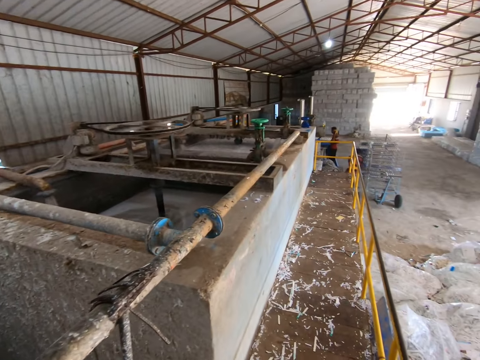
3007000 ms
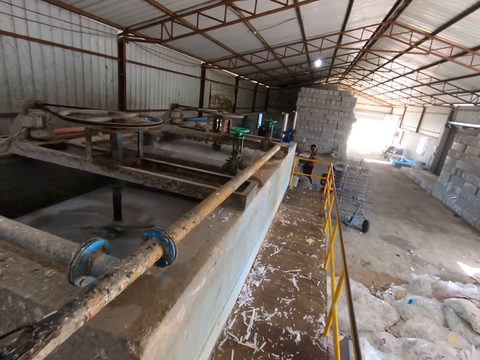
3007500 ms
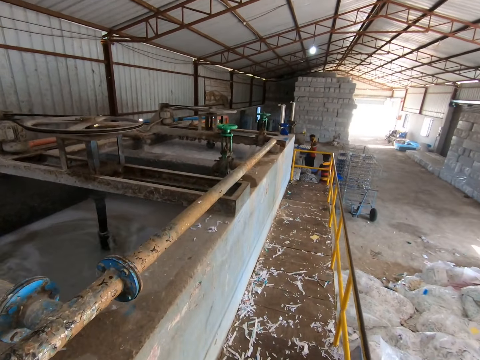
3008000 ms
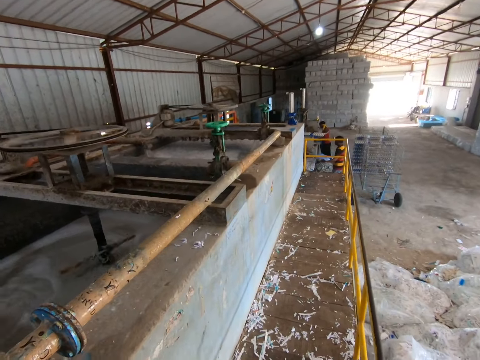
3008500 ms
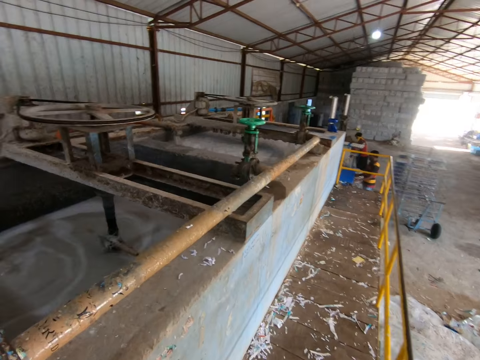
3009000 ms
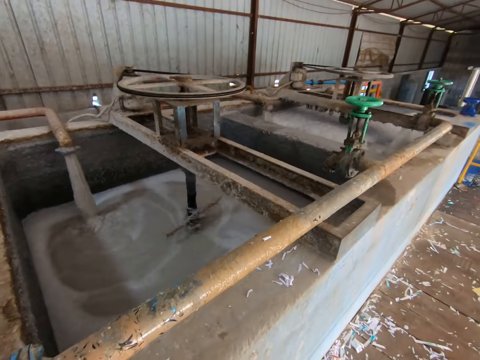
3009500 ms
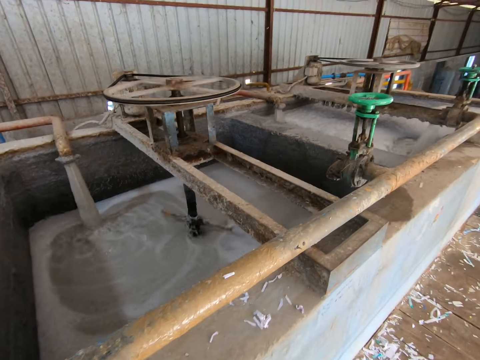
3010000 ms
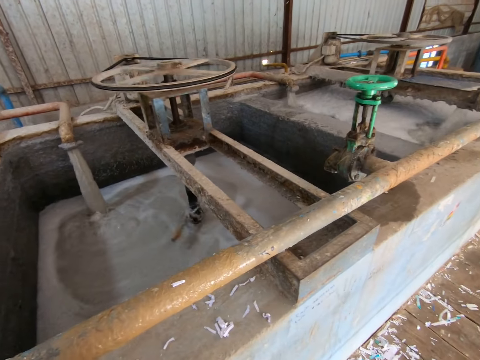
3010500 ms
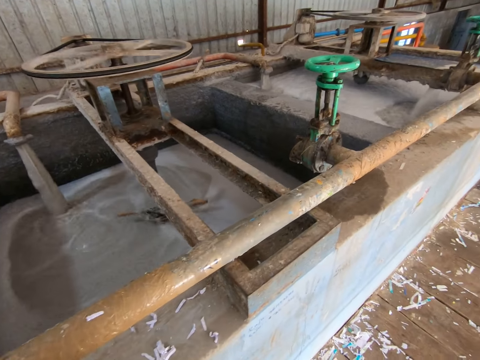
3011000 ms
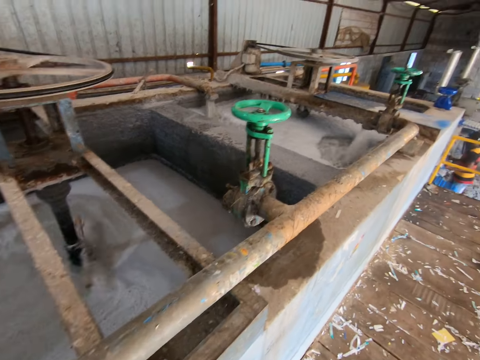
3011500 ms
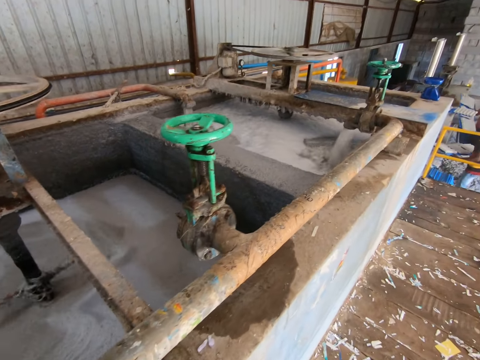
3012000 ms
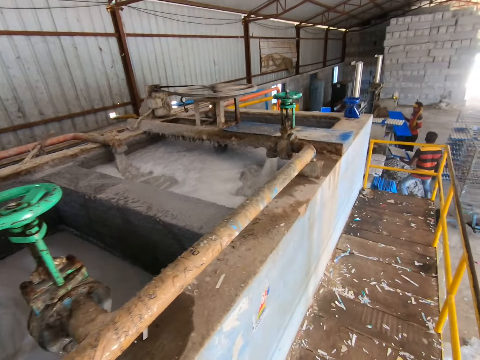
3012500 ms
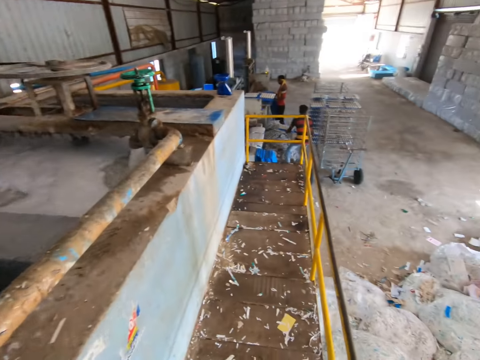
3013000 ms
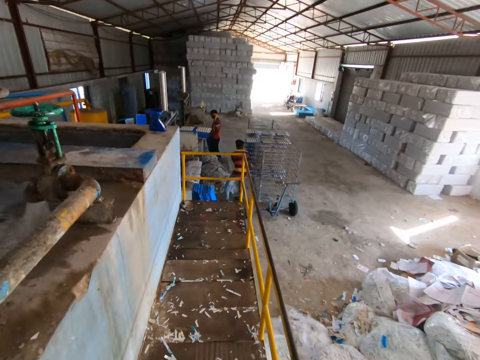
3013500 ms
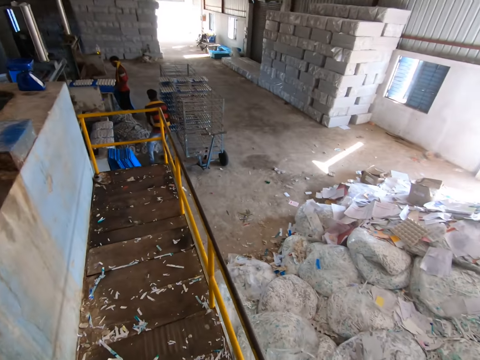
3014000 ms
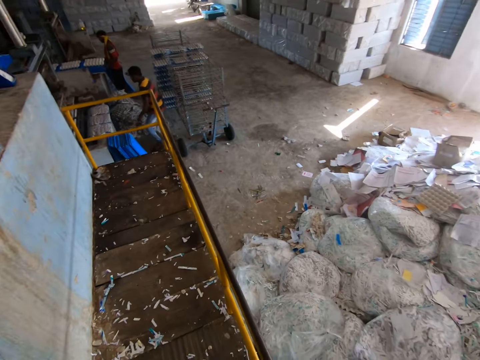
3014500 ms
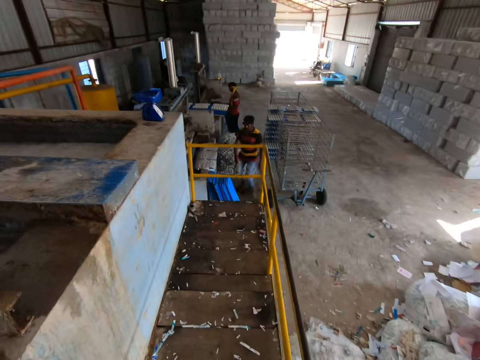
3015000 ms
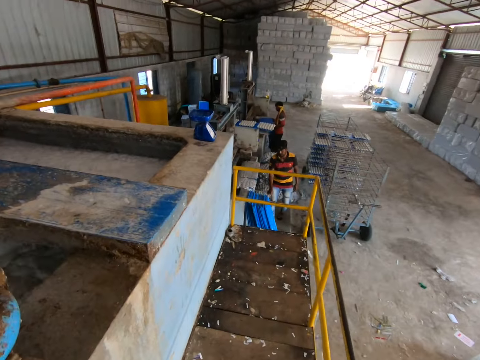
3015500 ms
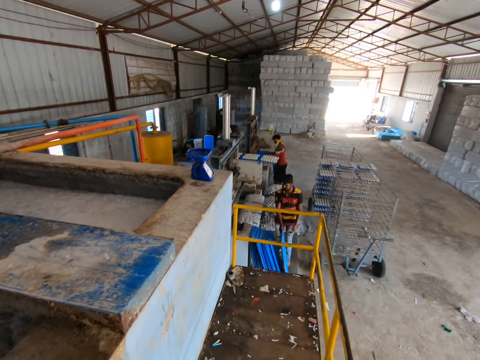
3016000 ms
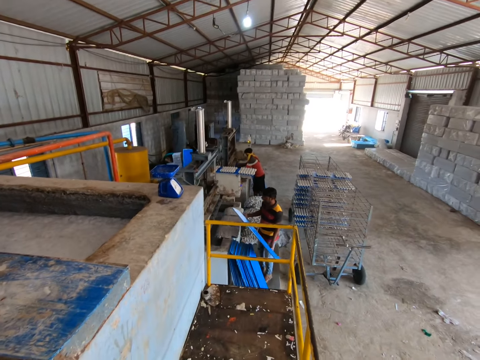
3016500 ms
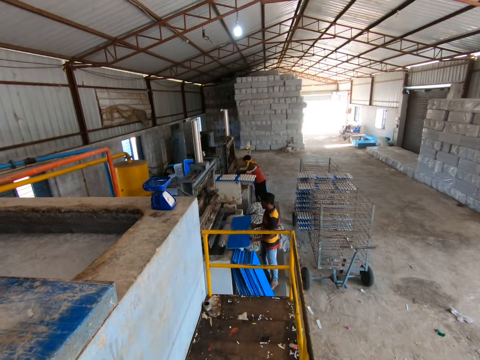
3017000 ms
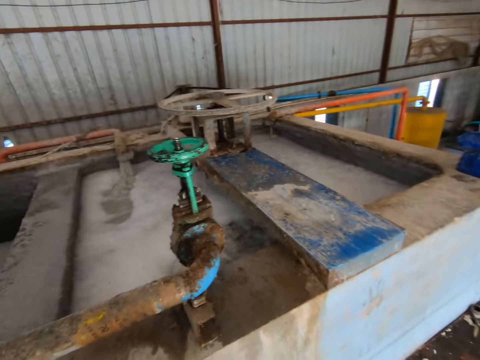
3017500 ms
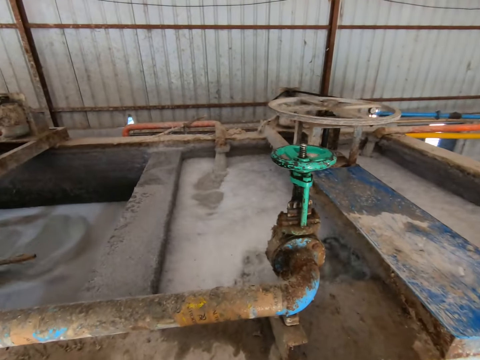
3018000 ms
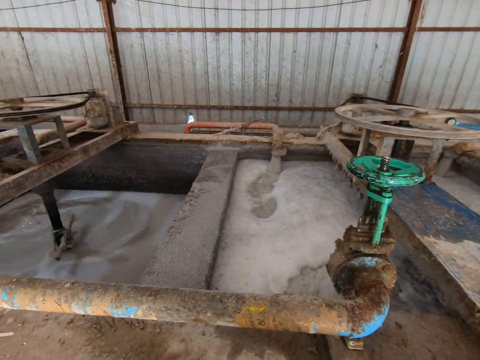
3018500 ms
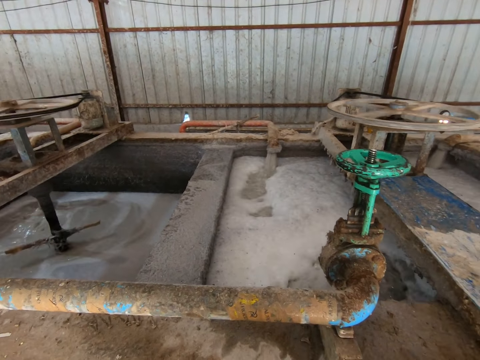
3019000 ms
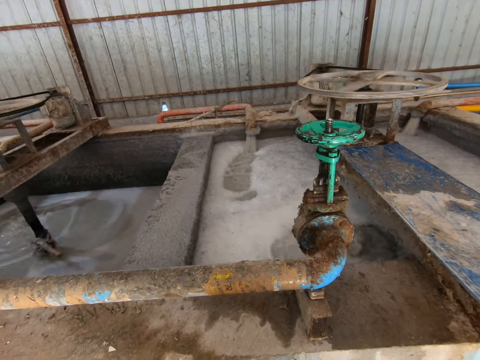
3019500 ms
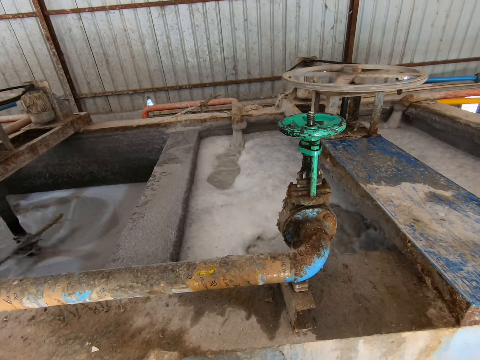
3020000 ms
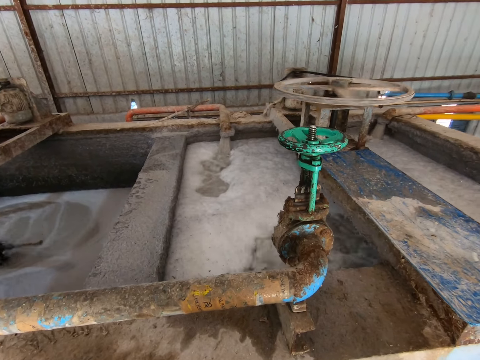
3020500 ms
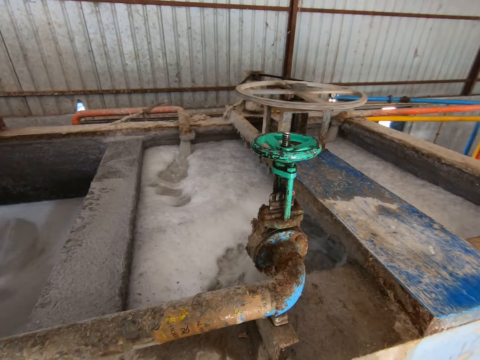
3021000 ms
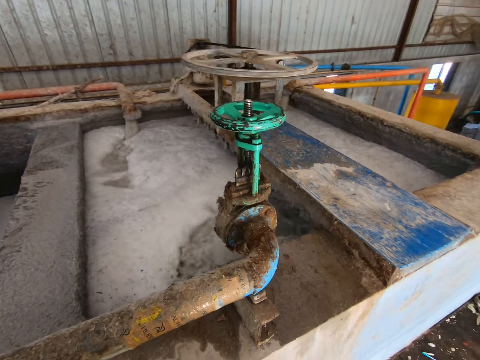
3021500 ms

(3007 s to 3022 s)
A man puts a board in an egg crate making machine with both hands. He puts the board with the egg crates in the shelf with both hands. He picks a board from the ground with his right hand. He puts the board in the egg crate making machine with both hands.

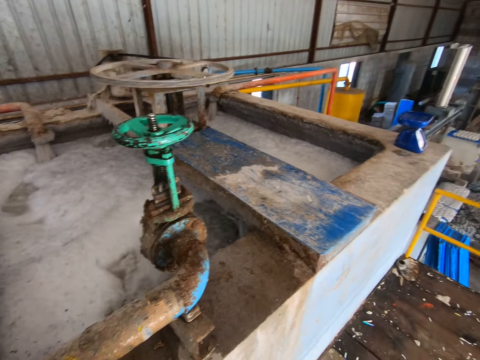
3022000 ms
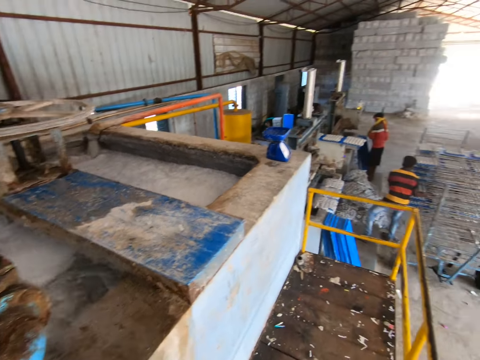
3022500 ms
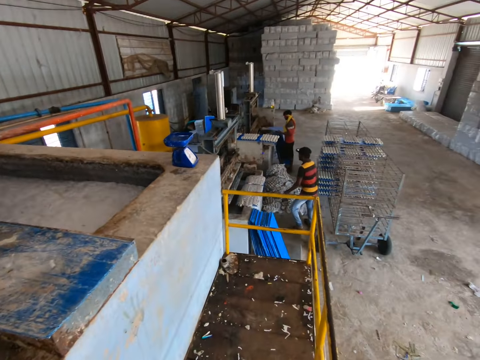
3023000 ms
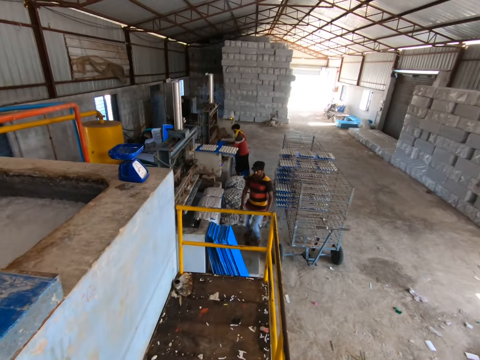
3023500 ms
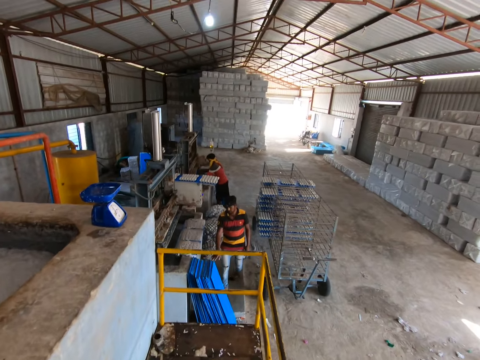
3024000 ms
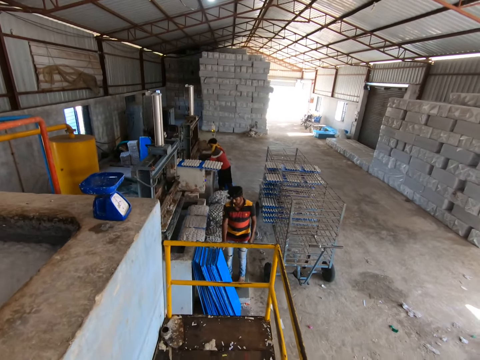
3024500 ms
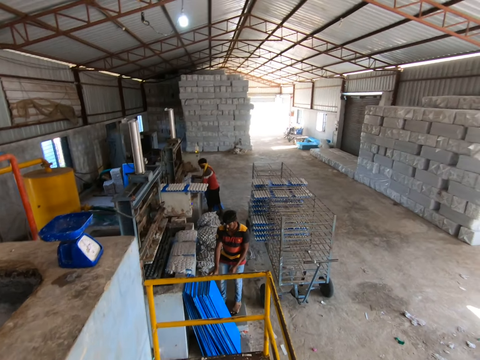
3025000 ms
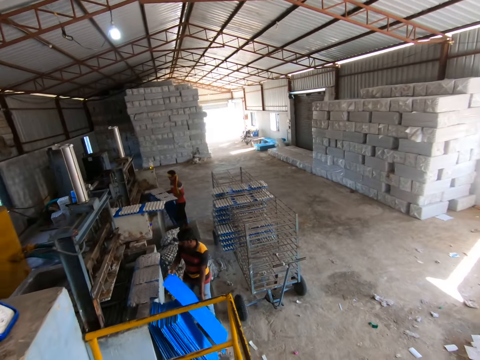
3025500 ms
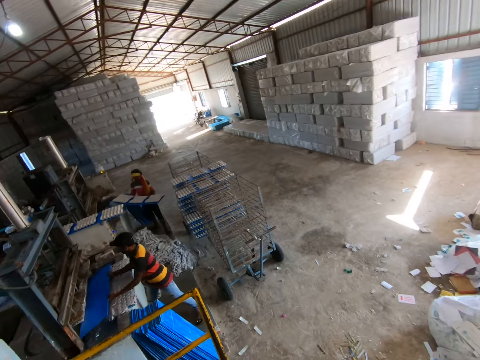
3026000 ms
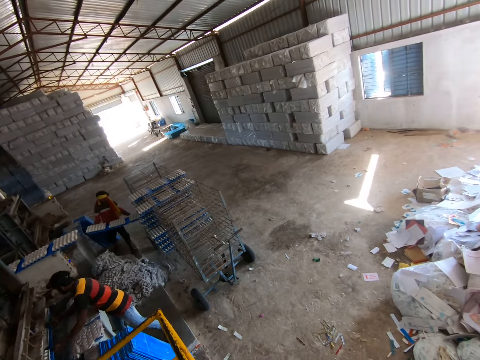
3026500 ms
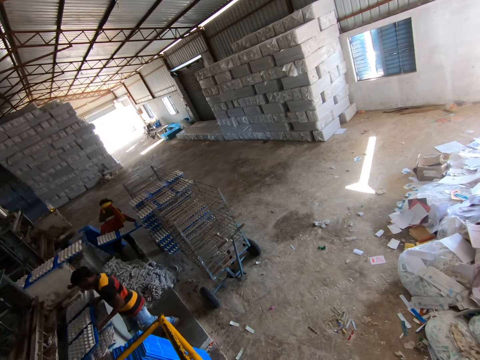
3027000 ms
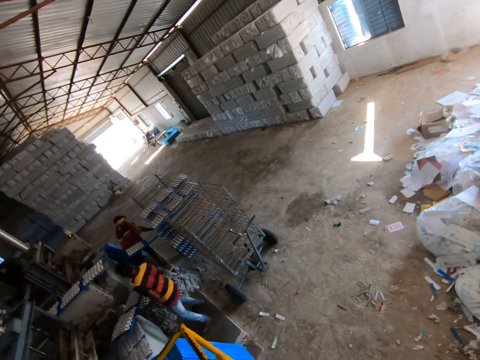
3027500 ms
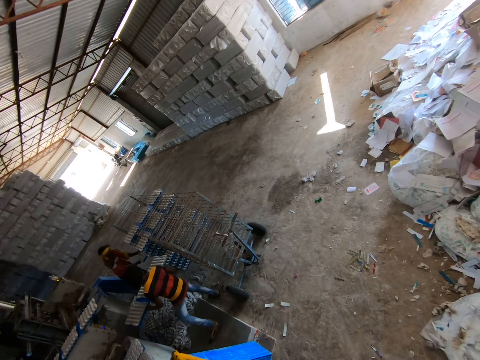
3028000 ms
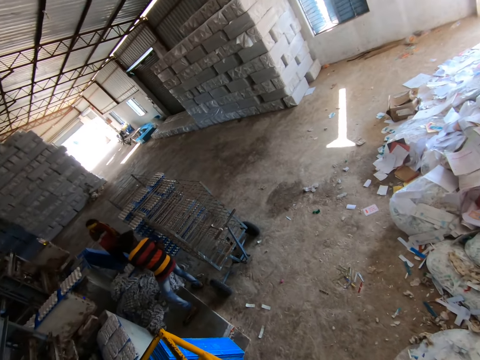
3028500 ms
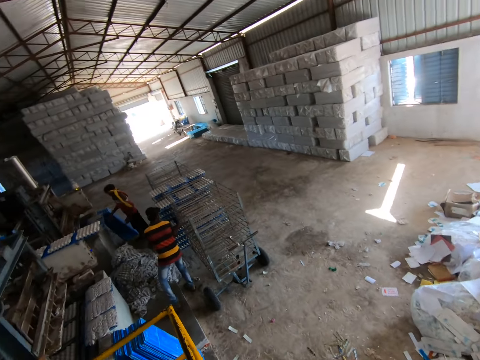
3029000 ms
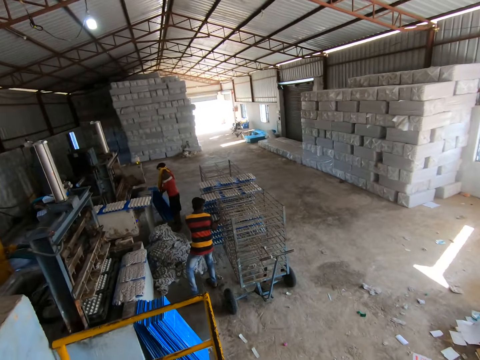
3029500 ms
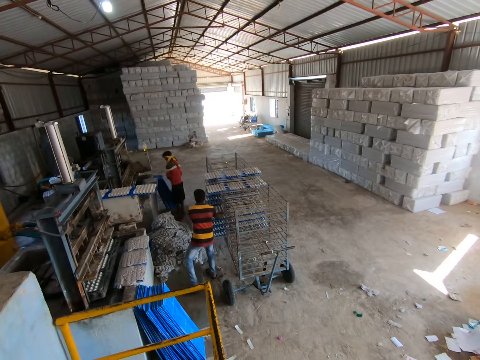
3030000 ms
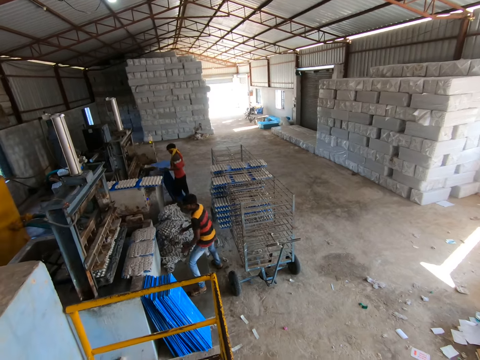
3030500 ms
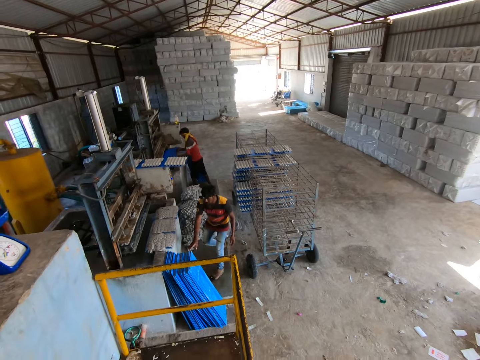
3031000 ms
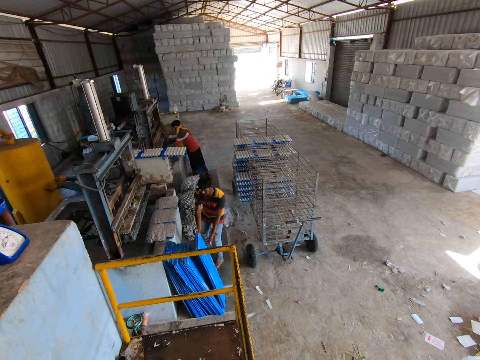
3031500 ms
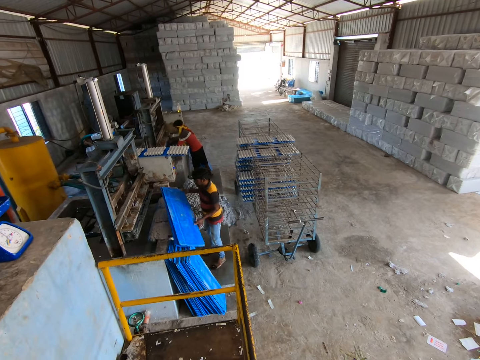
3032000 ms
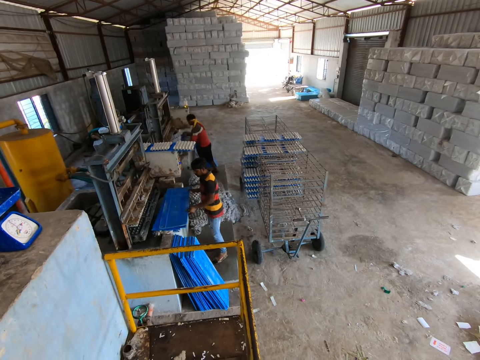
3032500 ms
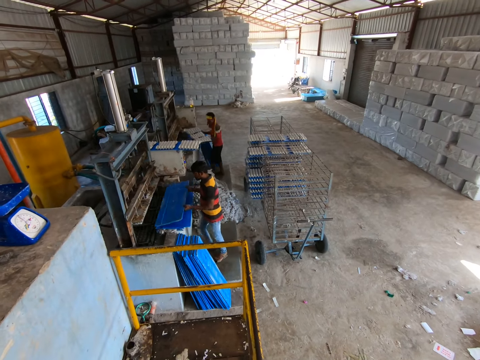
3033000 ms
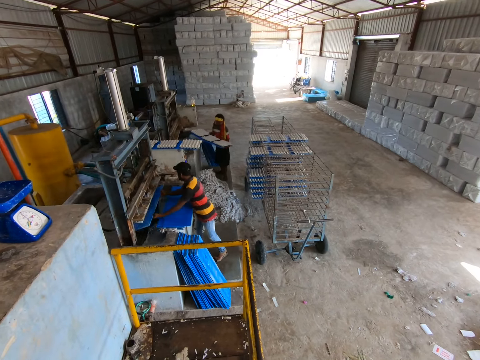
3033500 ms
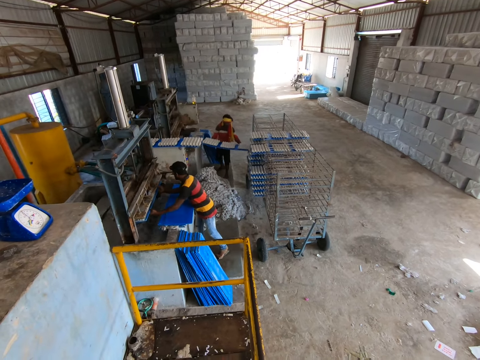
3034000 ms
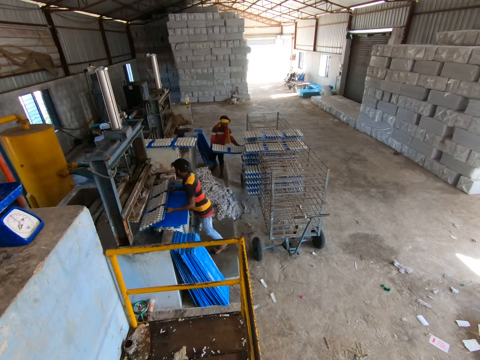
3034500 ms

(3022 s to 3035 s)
A man picks a board from the ground with his right hand. He puts the board in the egg crate making machine with both hands. Another man puts a board with the egg crates in the shelf with both hands. The first man puts a board with the egg crates in the shelf with both hands. He picks a board from the ground with his right hand. He puts the board in the egg crate making machine with both hands.
